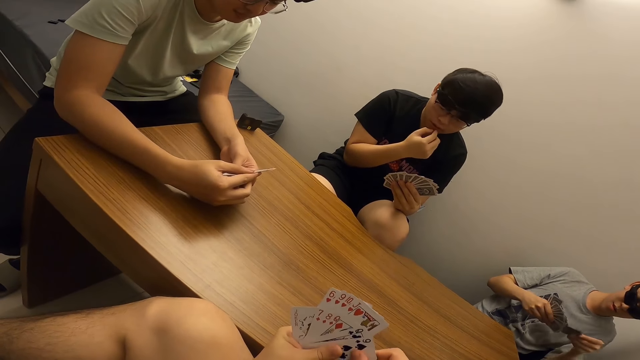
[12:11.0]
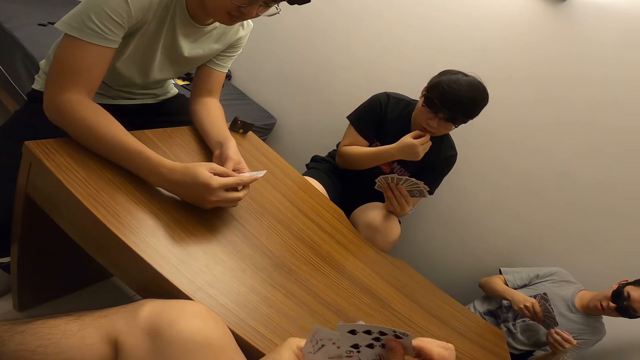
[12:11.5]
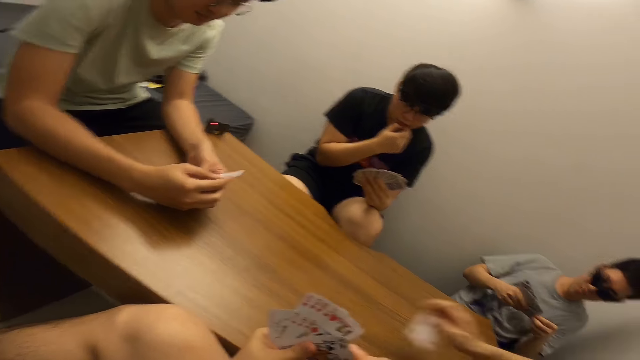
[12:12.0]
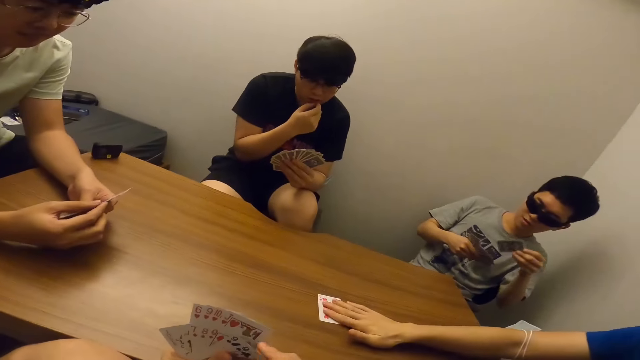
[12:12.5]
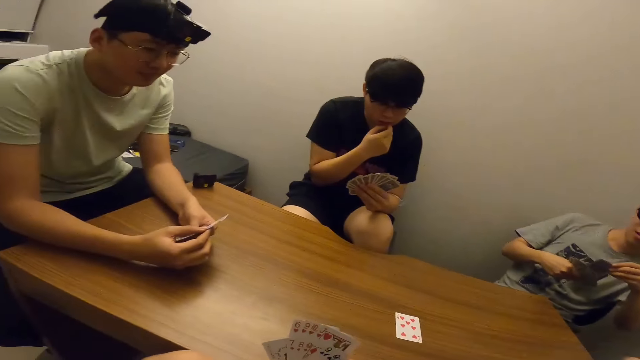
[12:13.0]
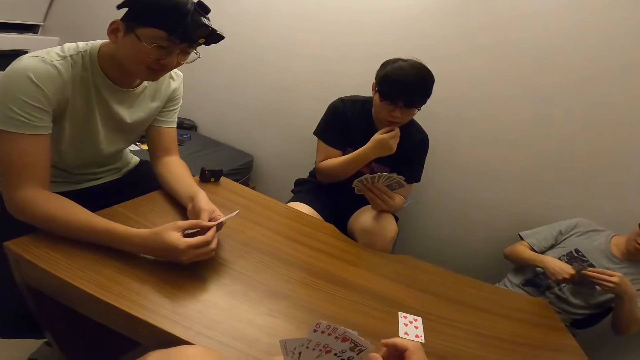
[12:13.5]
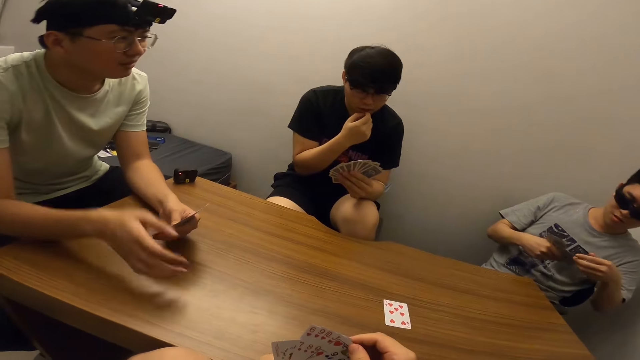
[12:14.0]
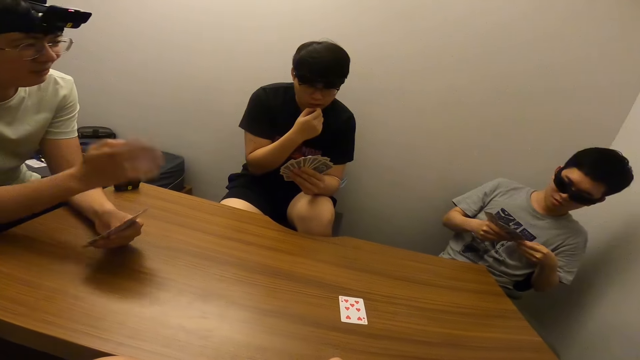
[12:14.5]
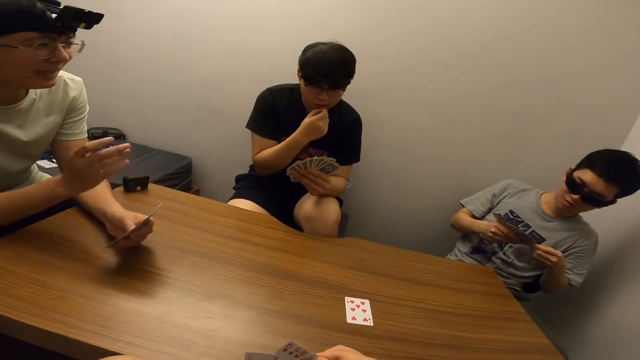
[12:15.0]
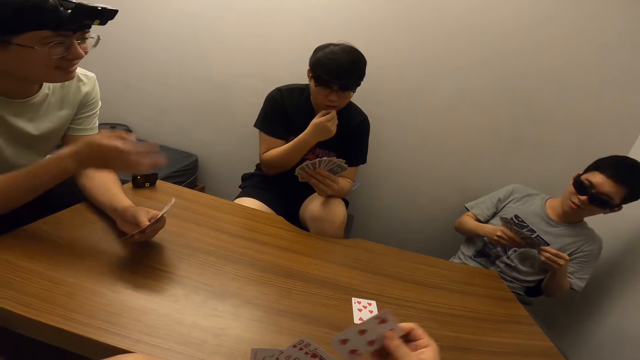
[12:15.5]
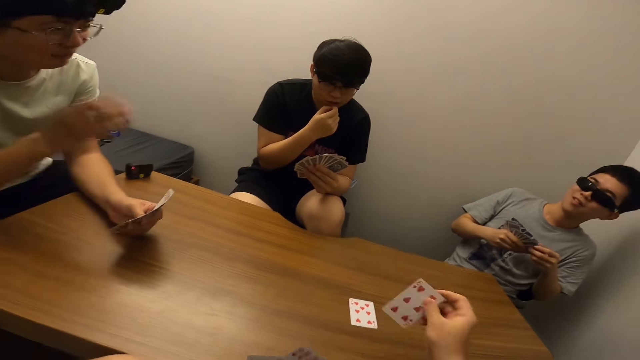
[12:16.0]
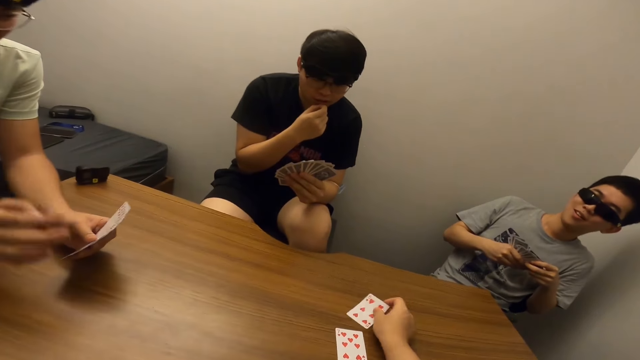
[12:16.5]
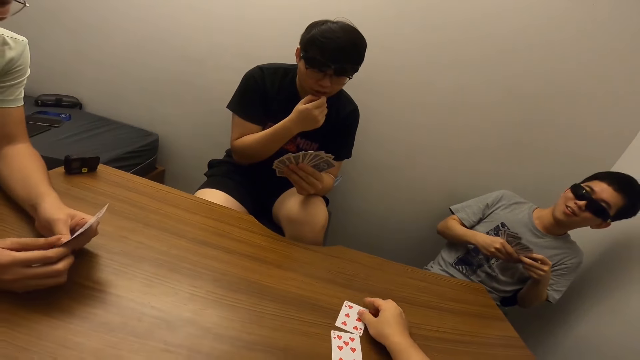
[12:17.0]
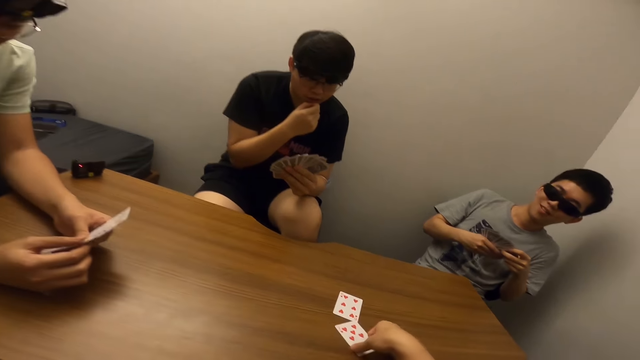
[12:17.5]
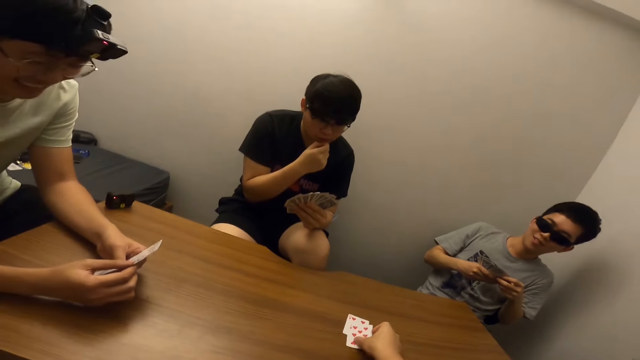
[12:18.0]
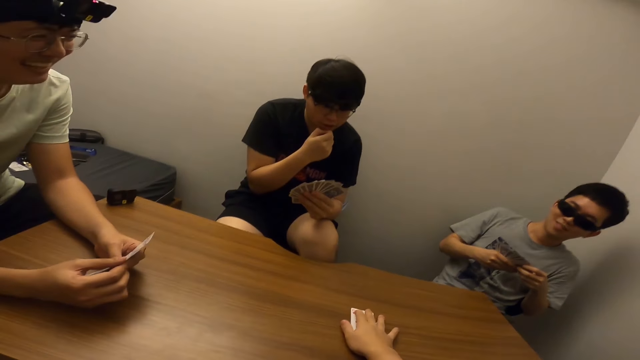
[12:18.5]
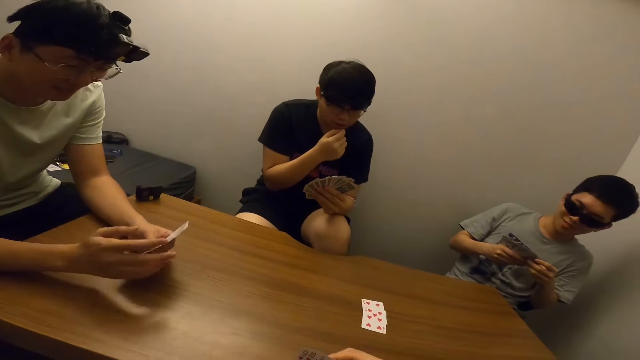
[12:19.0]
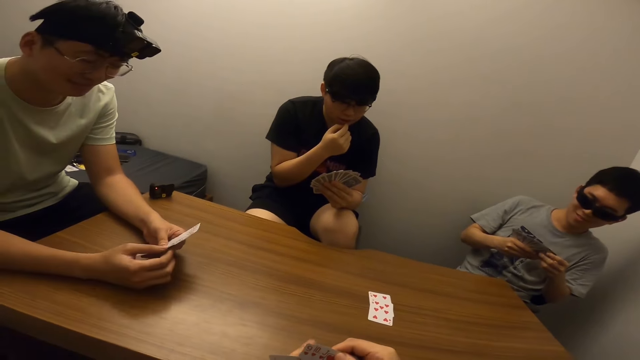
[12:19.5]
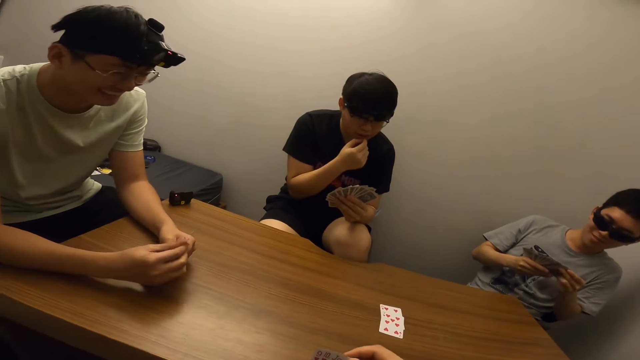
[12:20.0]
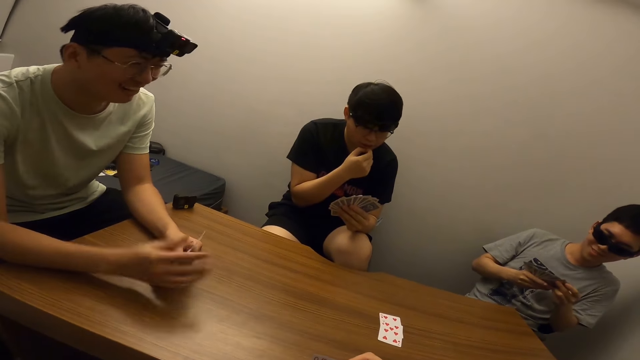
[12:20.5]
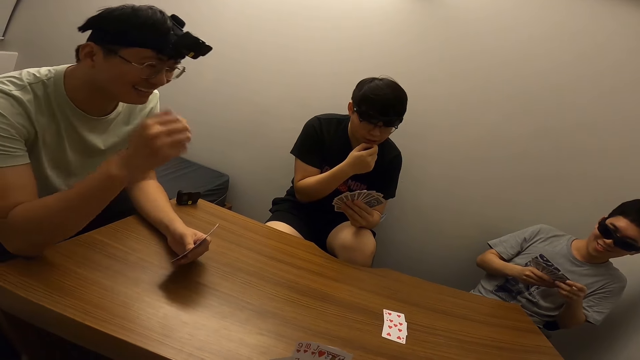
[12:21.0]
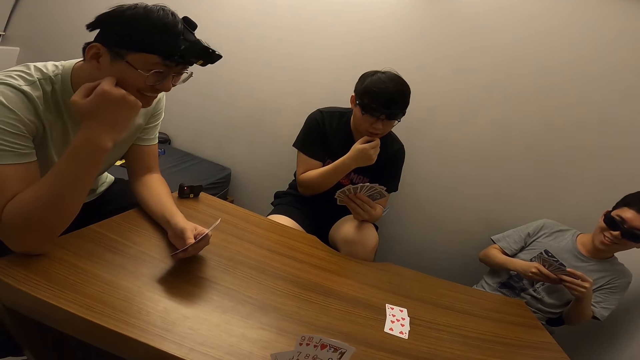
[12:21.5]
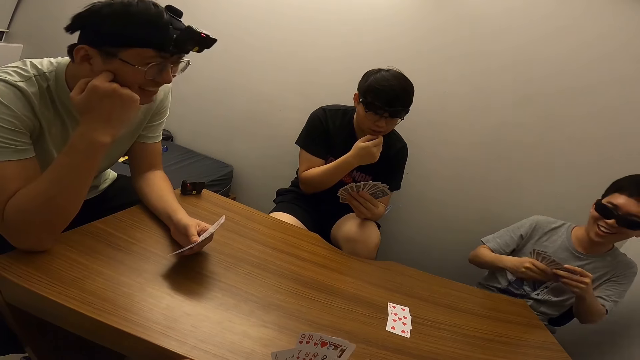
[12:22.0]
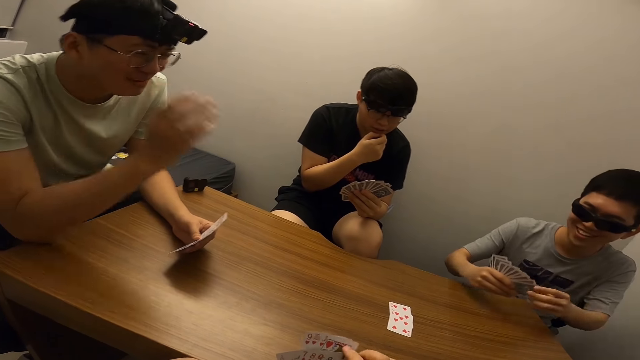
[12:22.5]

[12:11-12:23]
A man drops a card on the table with the right hand. The camera wearer drops a card on the table with the right hand.

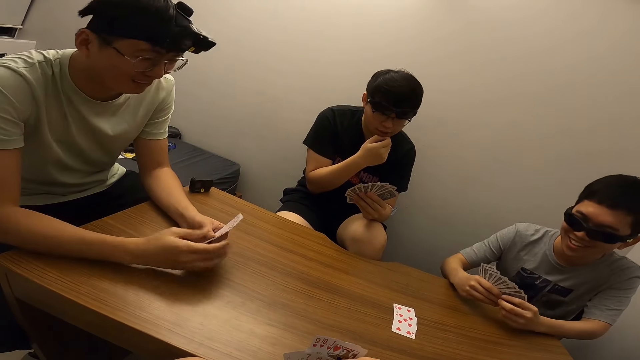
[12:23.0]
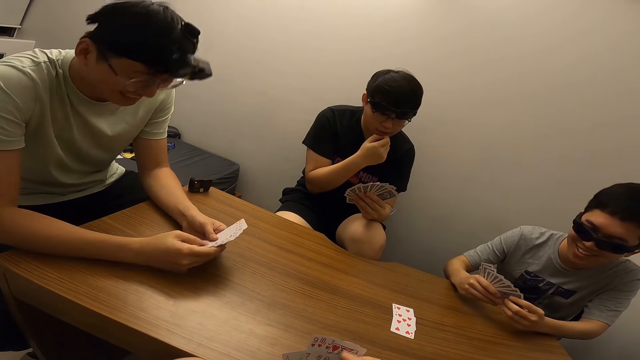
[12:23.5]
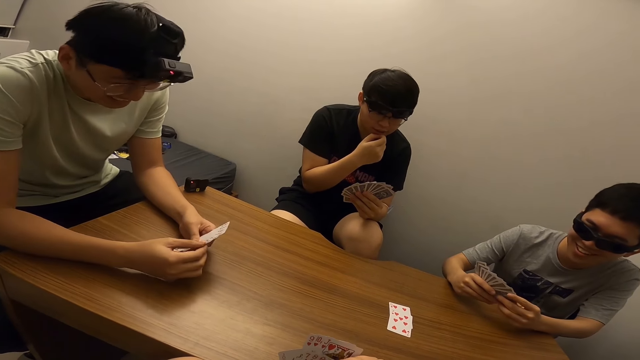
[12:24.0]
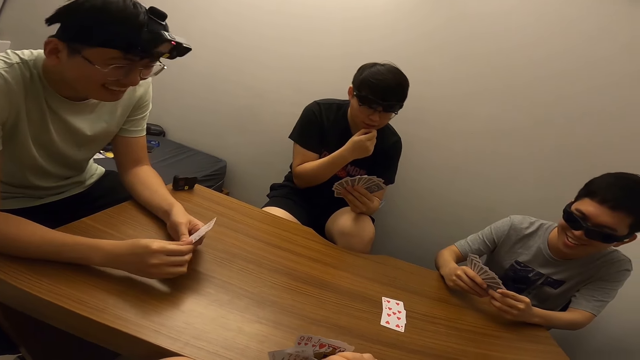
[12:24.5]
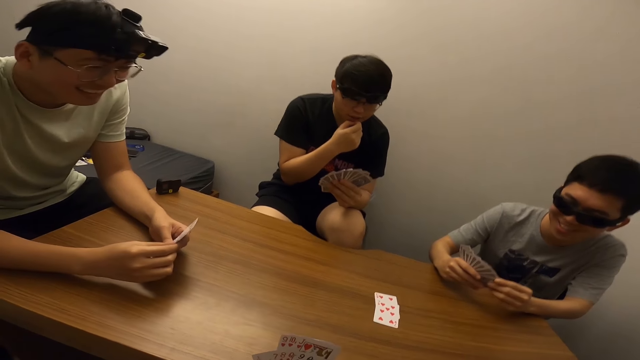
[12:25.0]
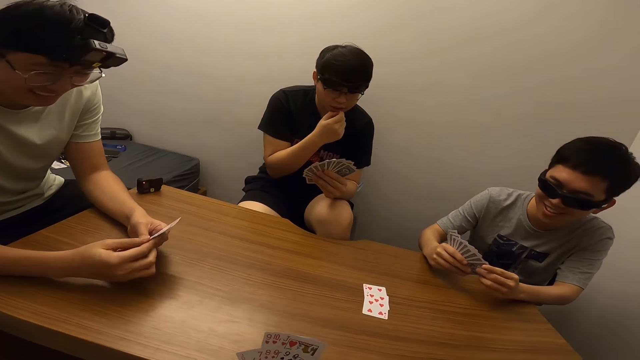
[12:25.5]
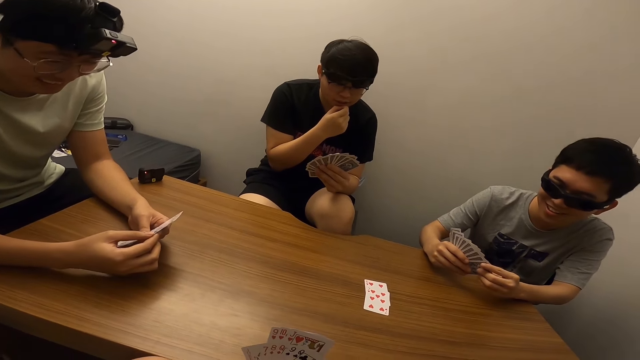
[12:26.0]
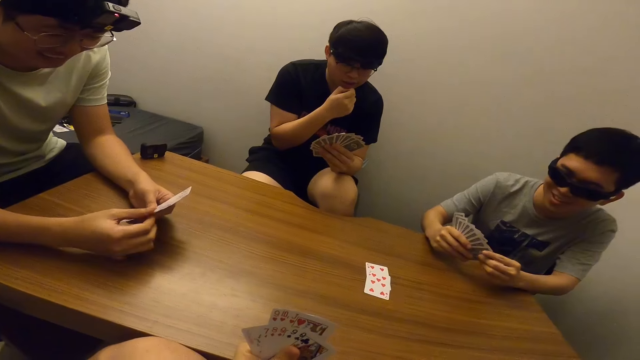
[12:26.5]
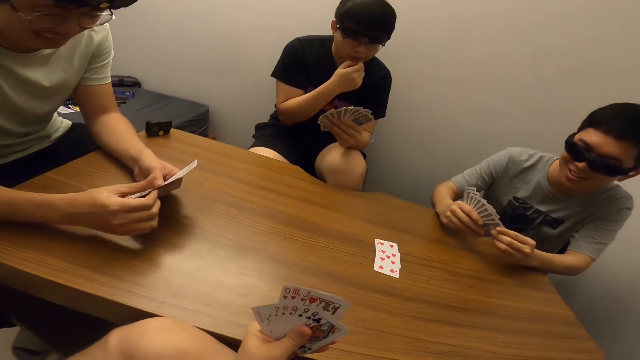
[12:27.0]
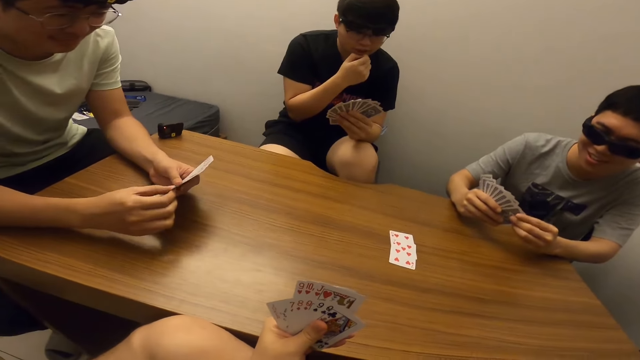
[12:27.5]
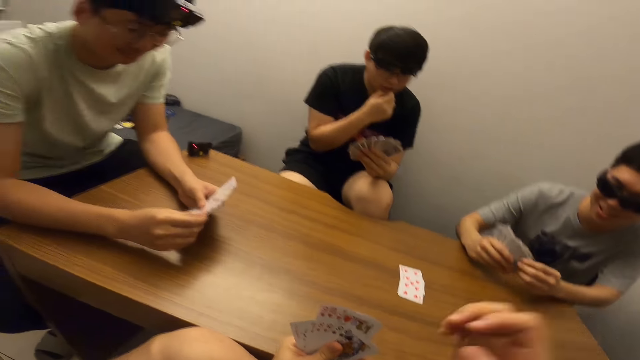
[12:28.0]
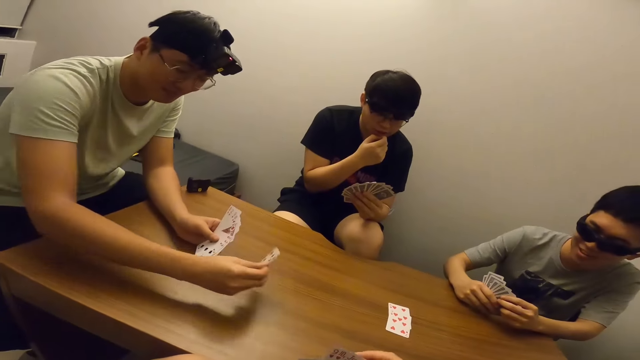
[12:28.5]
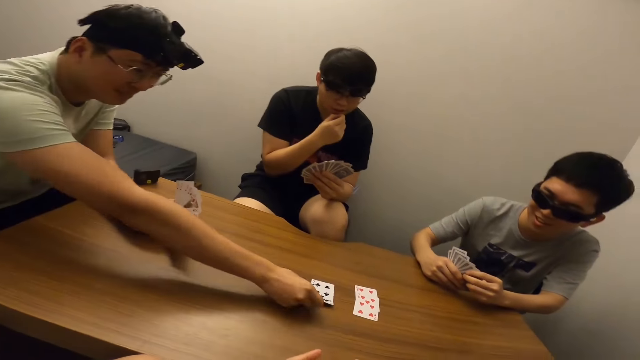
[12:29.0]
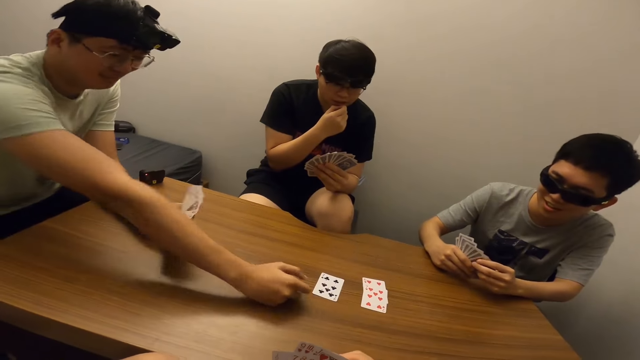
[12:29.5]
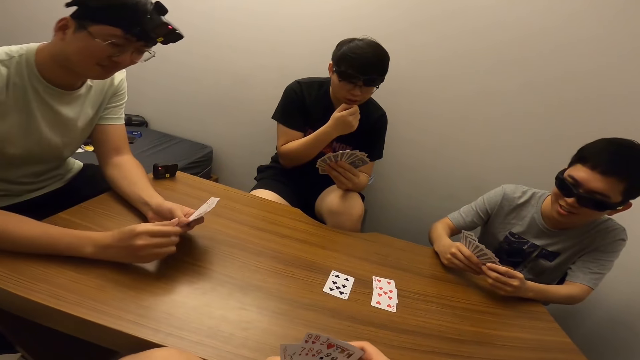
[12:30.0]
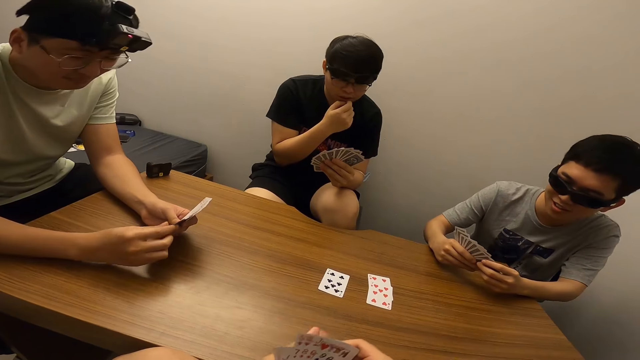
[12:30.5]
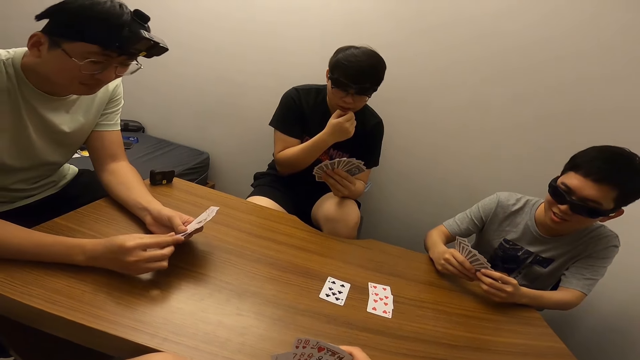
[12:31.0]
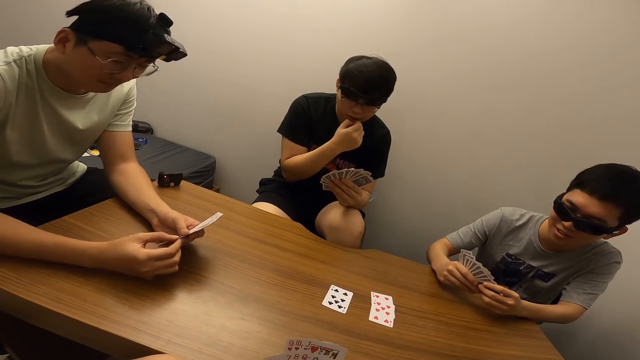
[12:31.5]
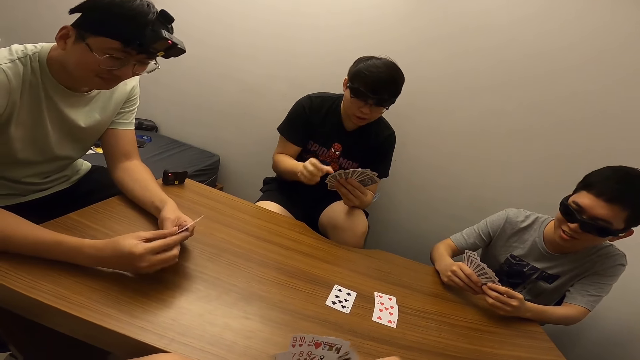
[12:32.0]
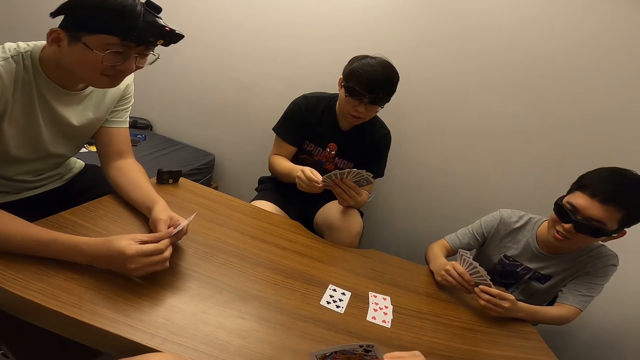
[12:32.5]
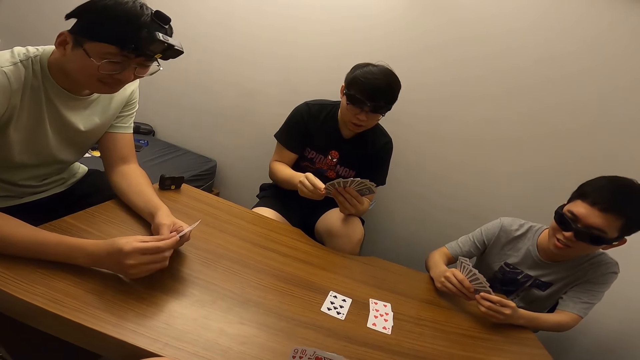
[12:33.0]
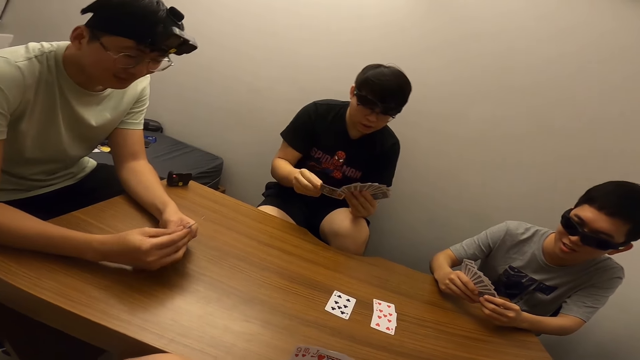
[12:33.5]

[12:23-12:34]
A man drops a card on the table with the right hand.
